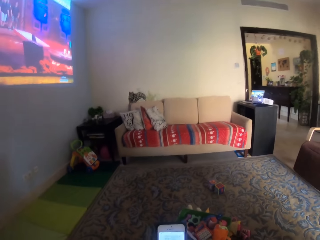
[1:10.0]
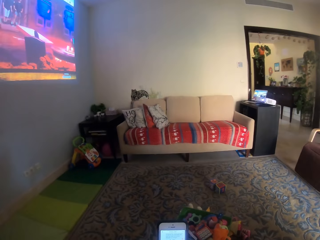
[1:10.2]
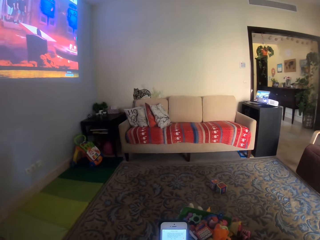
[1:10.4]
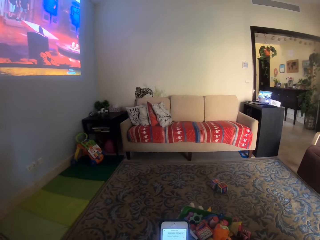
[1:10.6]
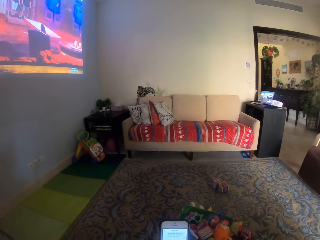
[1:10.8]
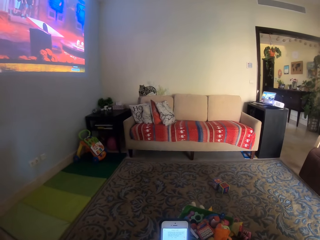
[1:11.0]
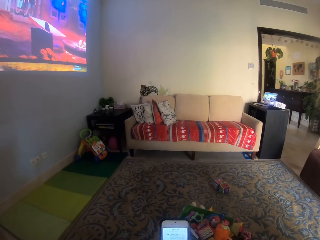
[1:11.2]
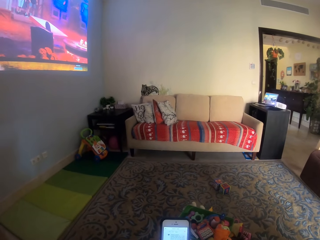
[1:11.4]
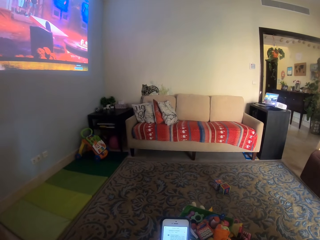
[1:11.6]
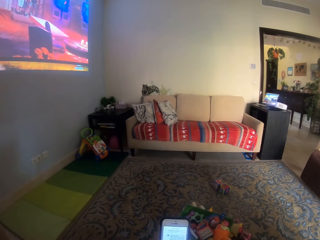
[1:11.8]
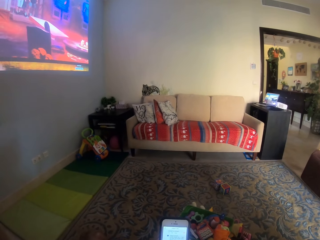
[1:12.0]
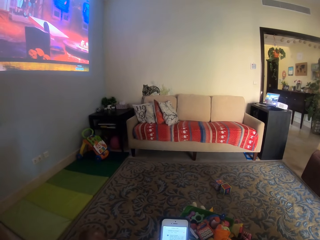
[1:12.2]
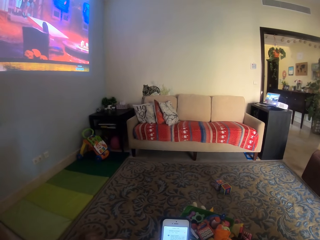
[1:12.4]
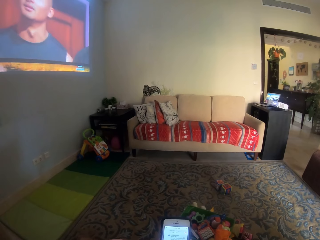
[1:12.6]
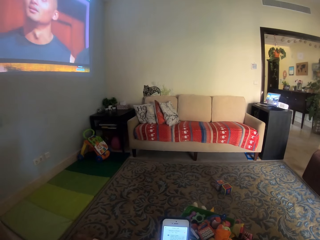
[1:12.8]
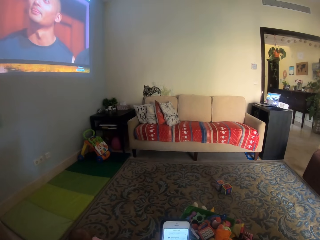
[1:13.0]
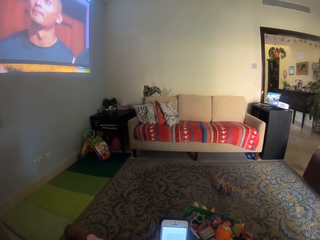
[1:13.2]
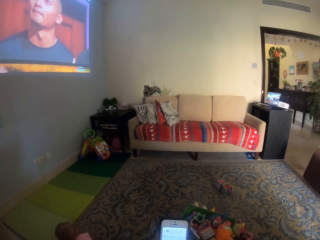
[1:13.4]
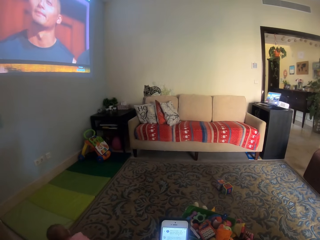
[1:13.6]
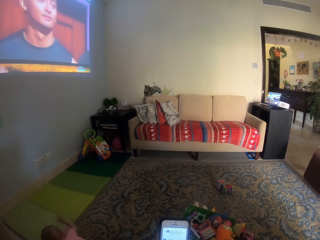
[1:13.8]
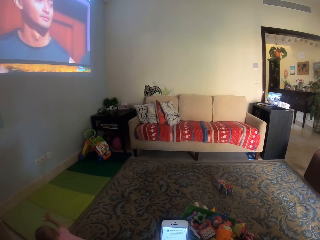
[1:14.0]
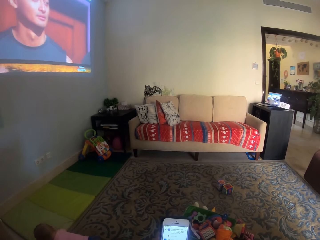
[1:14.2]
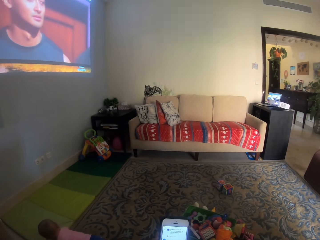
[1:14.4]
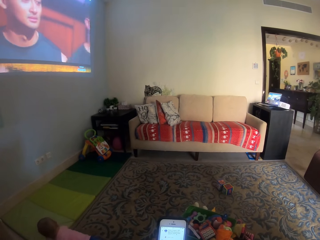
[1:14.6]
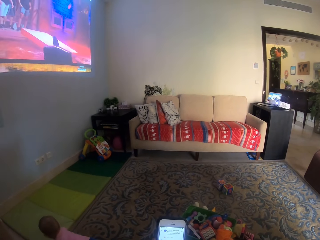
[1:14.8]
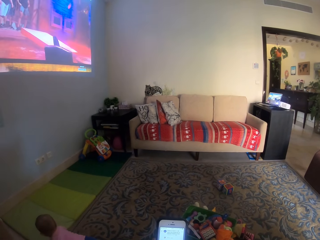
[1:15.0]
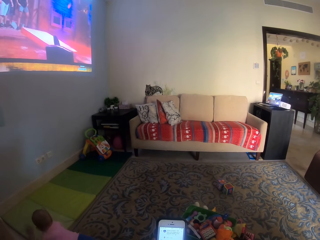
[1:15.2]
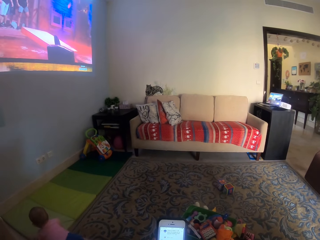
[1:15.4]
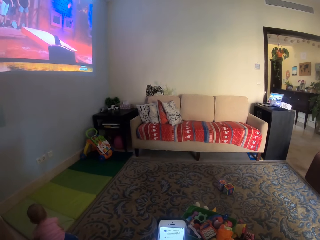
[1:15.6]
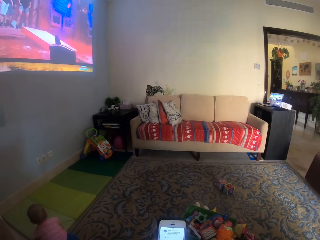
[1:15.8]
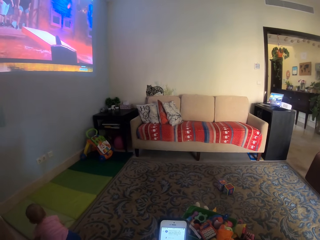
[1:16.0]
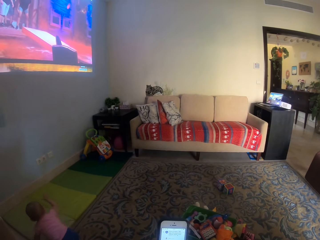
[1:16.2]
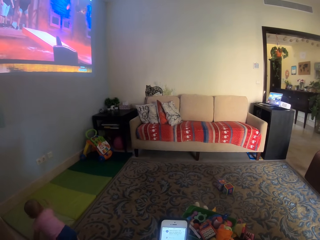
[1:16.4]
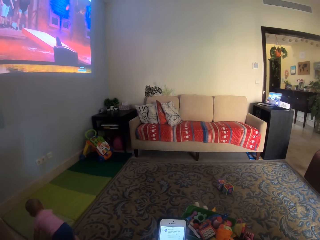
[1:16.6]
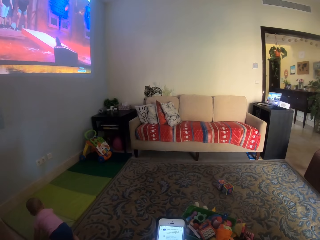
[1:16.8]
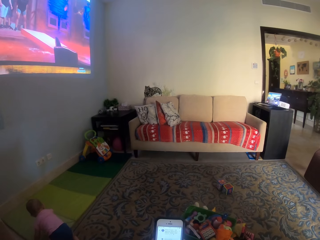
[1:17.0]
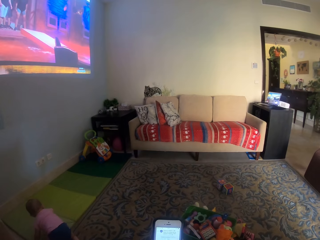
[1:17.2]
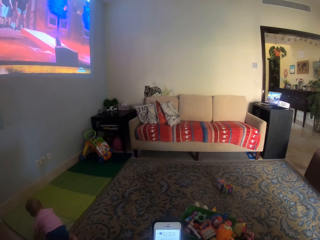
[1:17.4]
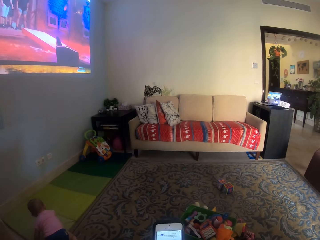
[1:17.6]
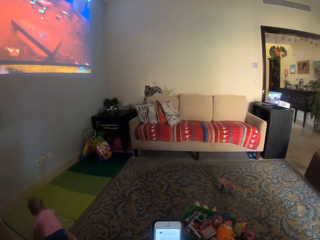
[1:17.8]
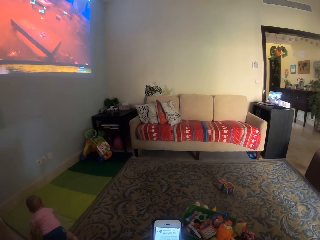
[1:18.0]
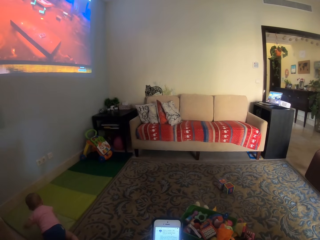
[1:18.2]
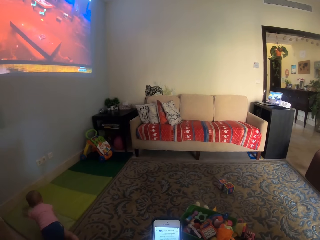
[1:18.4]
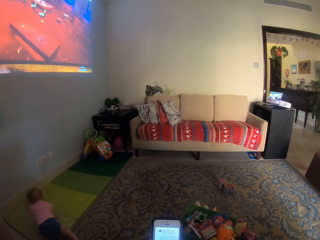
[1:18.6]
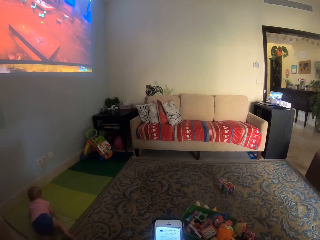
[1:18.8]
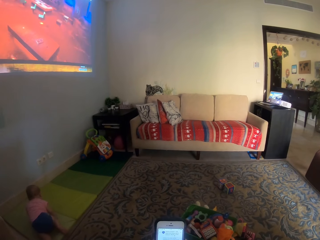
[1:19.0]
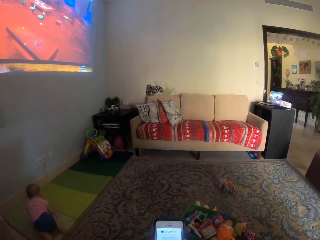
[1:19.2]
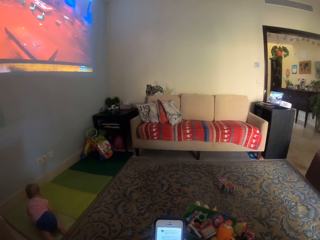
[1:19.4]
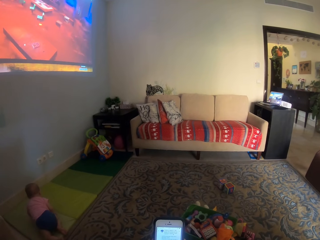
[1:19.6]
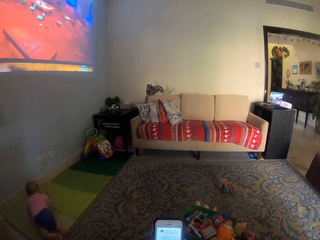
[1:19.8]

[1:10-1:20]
A child crawls on the floor.

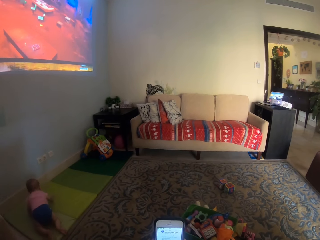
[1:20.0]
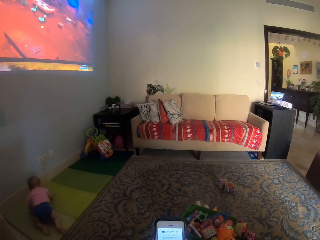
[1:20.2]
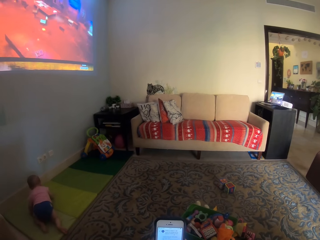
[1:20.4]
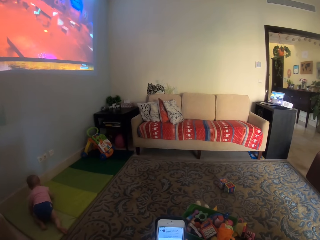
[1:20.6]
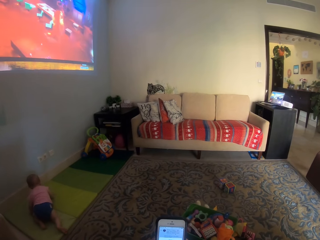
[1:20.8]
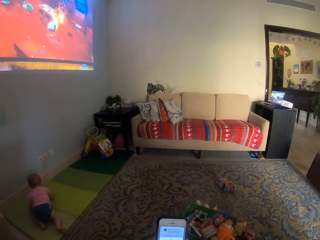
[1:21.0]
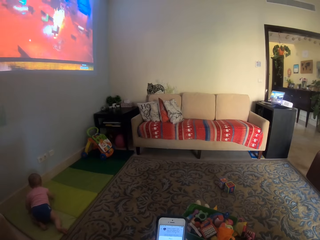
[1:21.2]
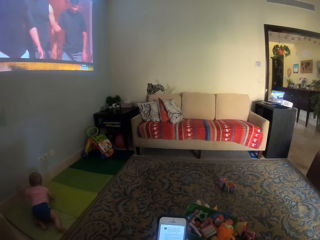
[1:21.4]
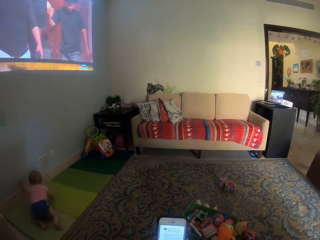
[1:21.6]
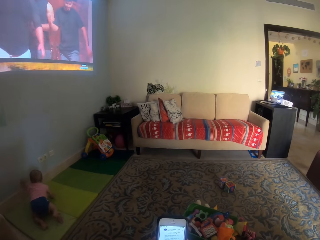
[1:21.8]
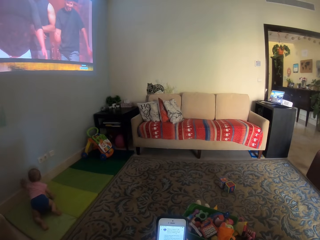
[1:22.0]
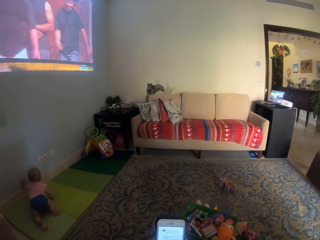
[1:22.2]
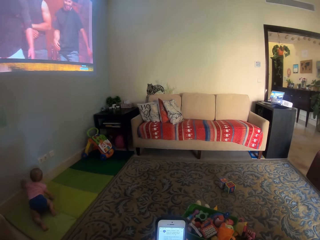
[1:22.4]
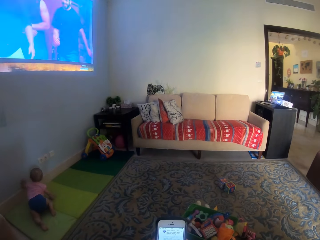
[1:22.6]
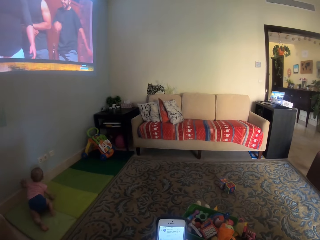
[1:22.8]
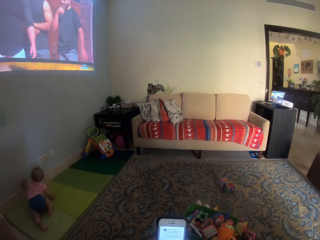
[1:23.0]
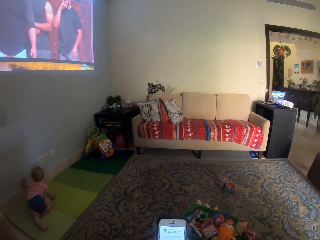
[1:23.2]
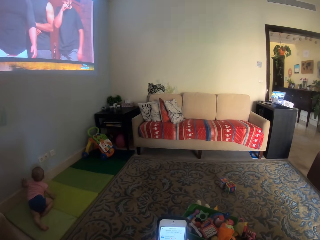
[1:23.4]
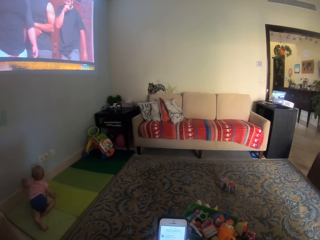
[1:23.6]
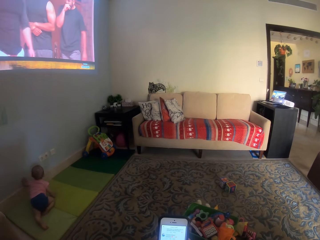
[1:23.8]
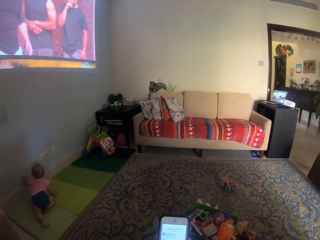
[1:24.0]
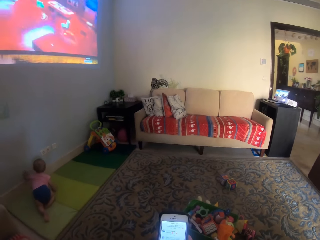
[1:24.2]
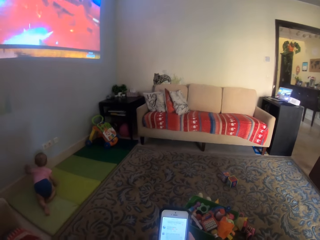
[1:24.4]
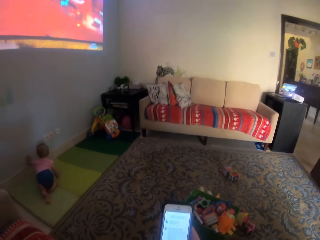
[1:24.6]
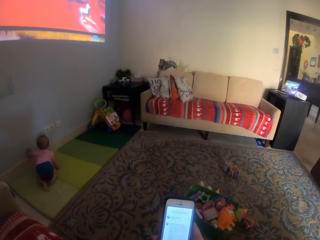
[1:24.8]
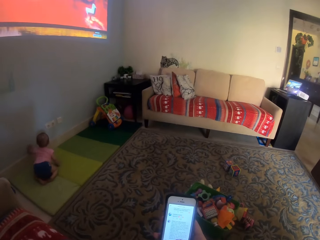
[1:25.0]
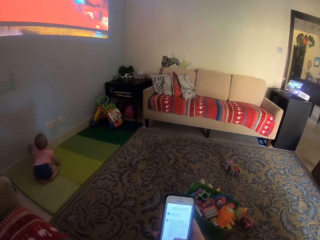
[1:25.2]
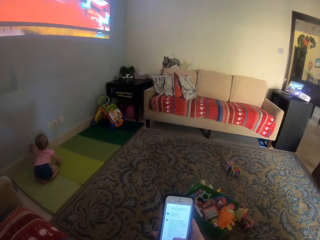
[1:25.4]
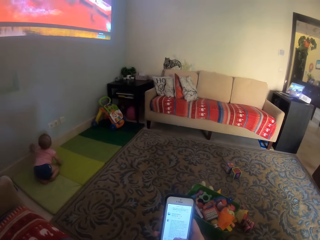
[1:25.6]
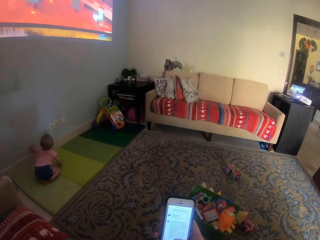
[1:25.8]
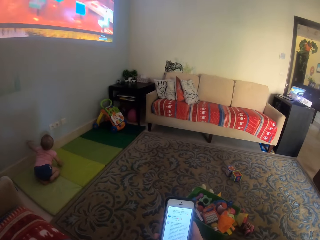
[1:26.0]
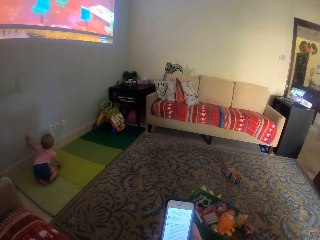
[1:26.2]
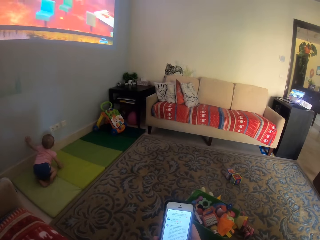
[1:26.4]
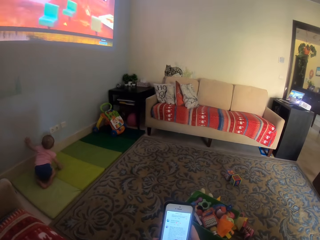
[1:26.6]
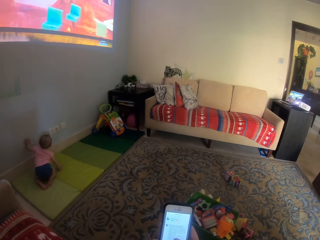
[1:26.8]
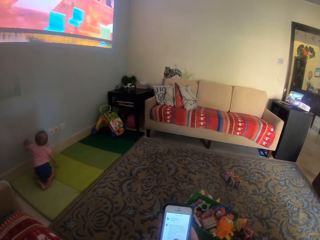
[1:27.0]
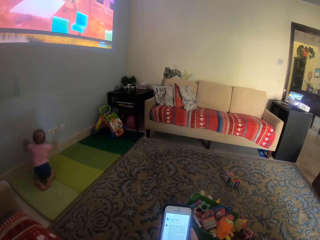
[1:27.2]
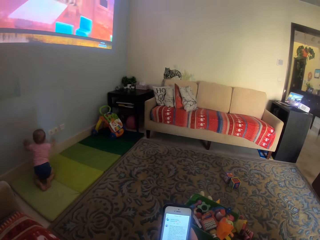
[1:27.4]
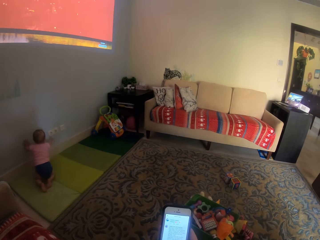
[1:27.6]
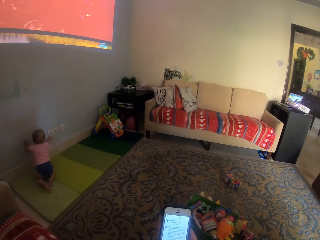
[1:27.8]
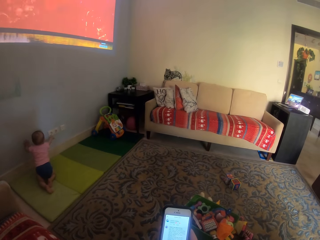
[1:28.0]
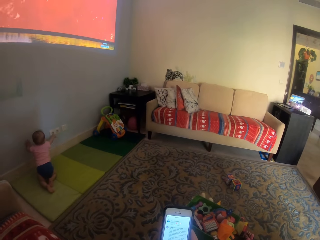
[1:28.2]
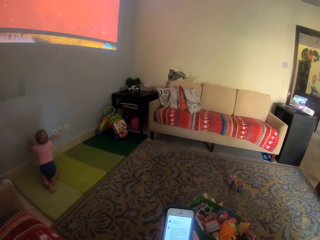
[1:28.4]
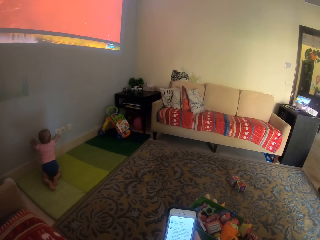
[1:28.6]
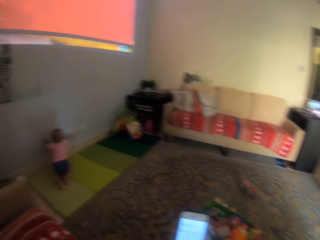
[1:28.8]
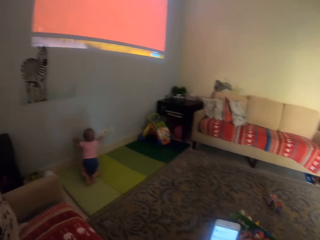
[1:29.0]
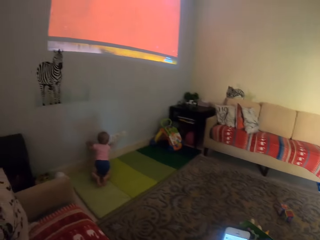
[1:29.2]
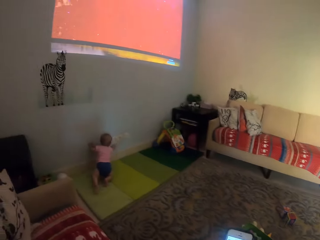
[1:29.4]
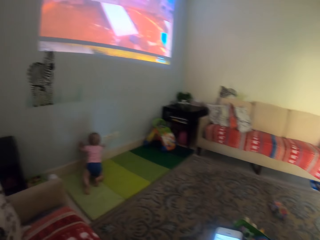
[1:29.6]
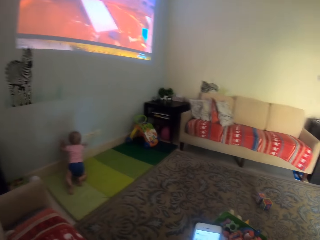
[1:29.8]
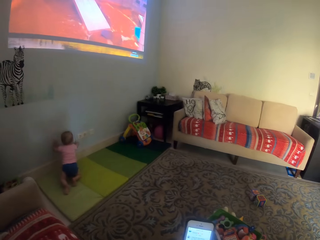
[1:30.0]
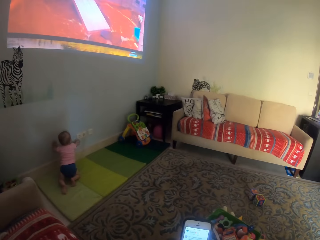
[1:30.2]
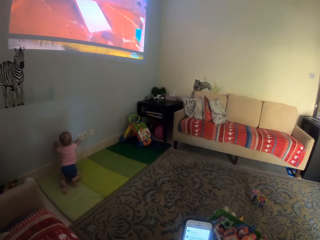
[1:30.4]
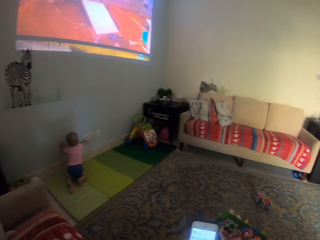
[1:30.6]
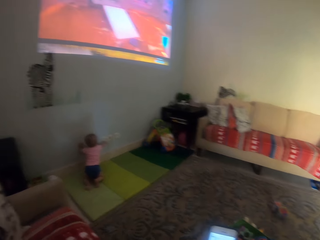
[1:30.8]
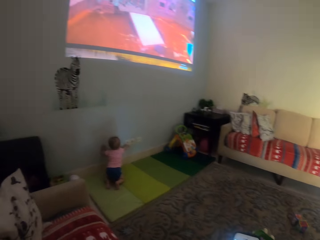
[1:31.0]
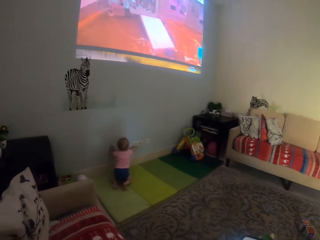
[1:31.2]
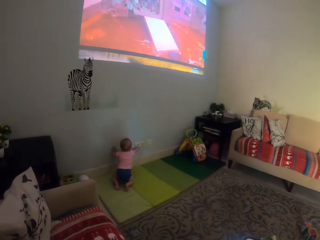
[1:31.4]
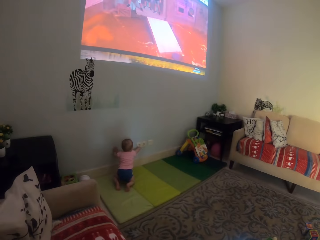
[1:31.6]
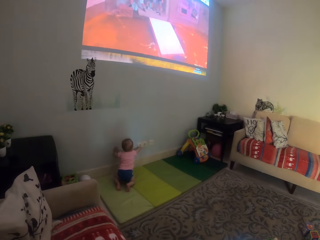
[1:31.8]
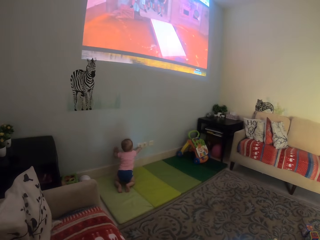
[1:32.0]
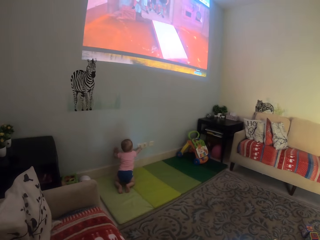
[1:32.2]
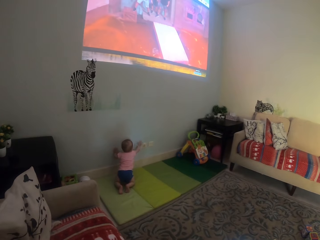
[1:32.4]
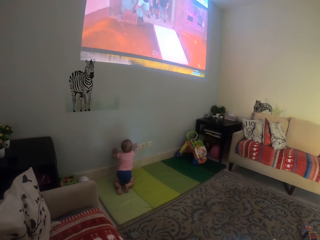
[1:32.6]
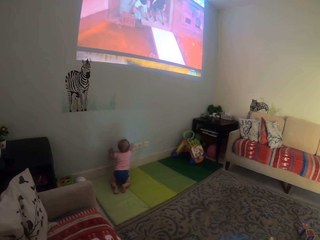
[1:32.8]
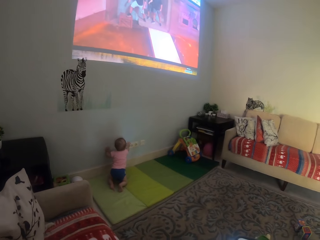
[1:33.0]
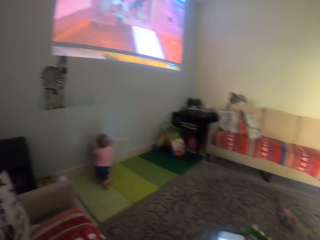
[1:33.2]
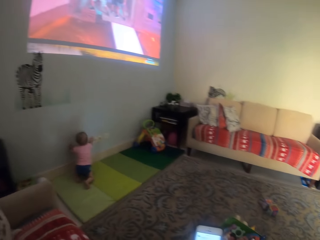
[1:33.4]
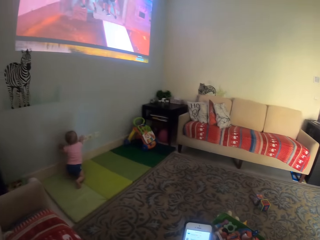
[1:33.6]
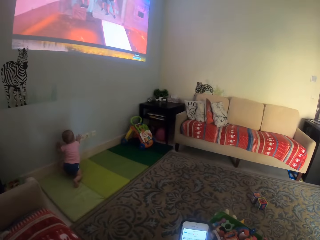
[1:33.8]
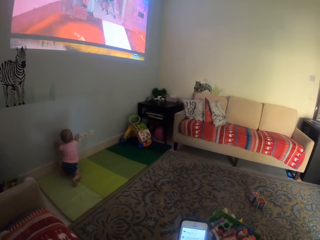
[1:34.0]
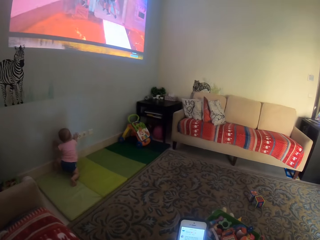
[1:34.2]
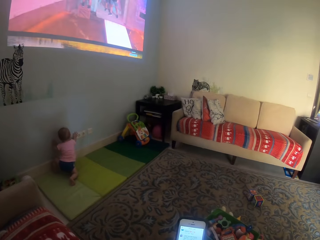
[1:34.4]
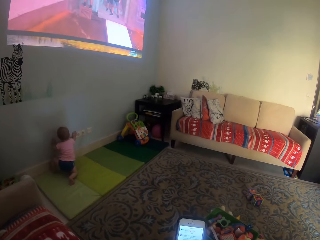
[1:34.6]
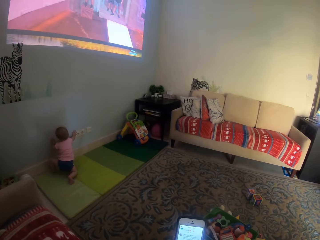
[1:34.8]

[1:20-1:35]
A child touches the switch. The camera wearer operates the phone. They operate the phone again. The child looks around.
